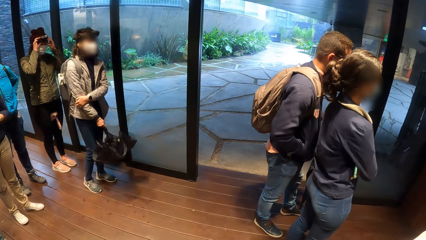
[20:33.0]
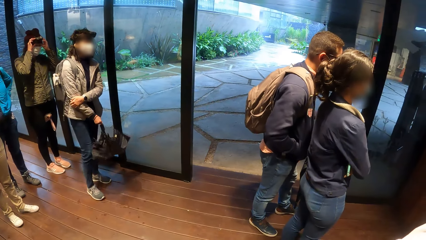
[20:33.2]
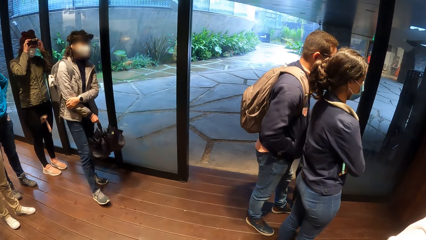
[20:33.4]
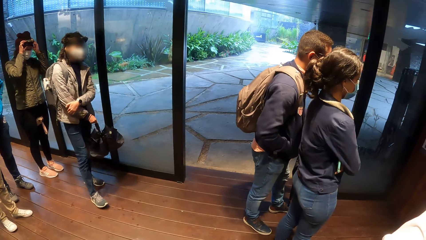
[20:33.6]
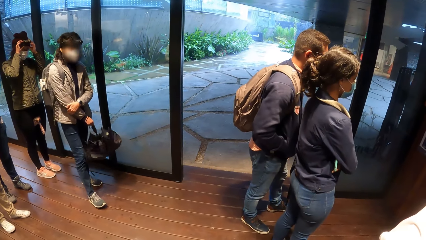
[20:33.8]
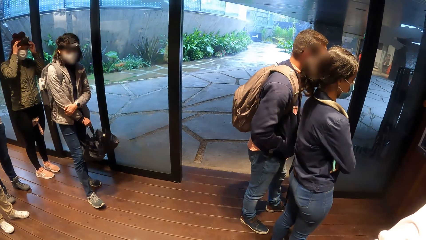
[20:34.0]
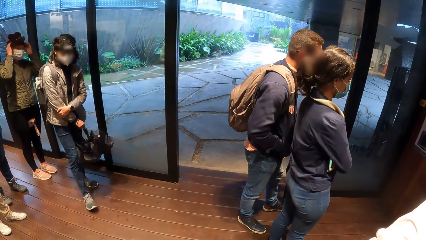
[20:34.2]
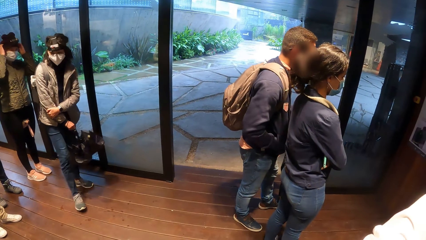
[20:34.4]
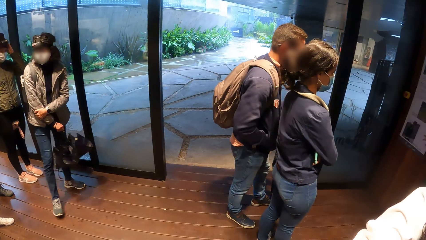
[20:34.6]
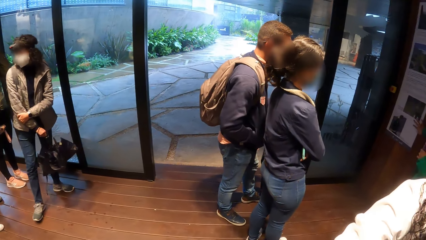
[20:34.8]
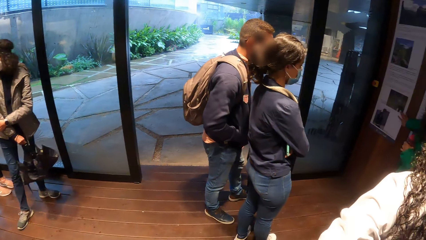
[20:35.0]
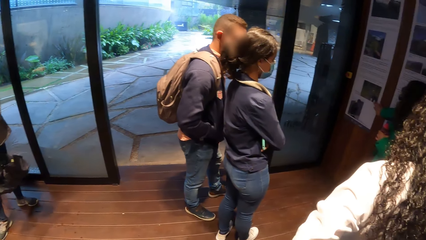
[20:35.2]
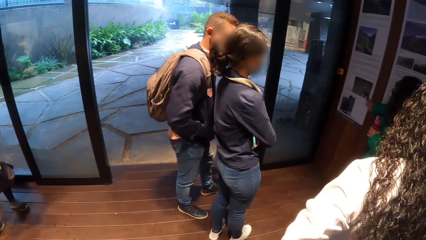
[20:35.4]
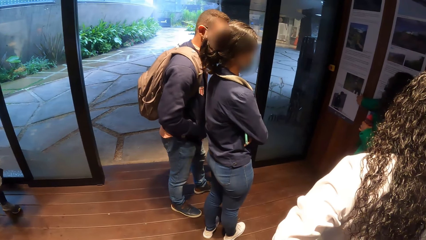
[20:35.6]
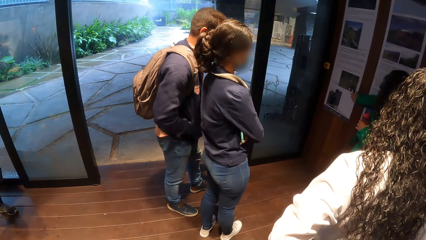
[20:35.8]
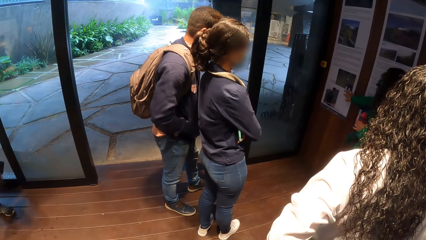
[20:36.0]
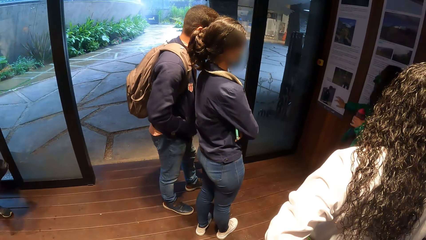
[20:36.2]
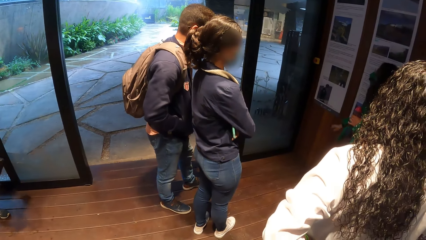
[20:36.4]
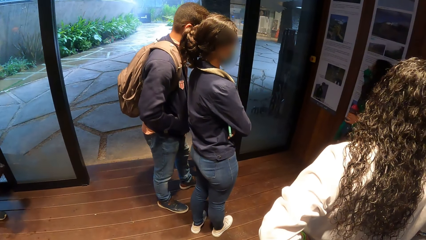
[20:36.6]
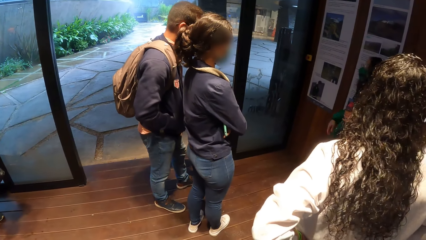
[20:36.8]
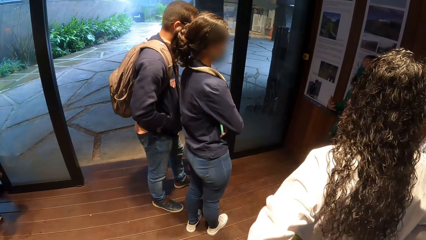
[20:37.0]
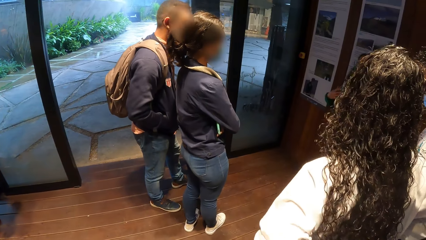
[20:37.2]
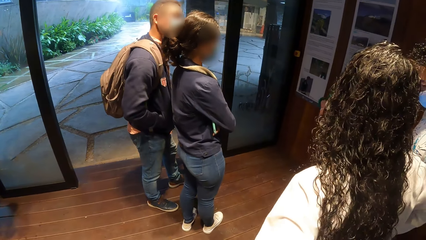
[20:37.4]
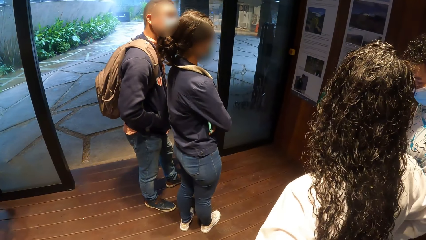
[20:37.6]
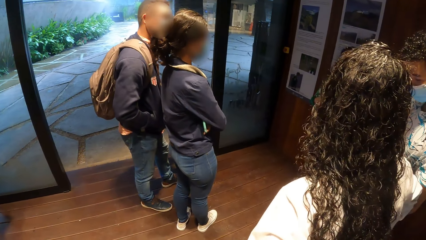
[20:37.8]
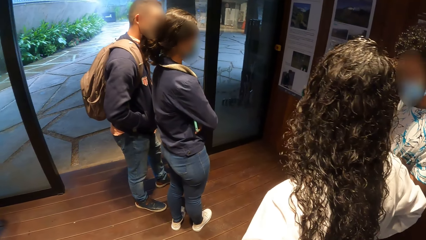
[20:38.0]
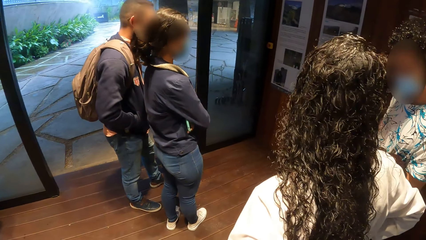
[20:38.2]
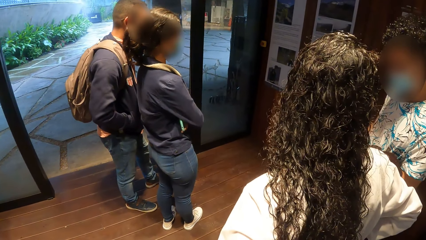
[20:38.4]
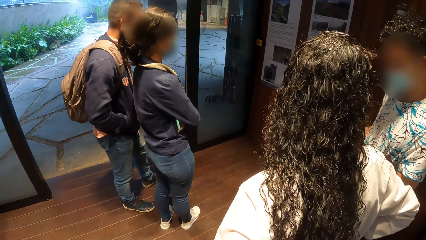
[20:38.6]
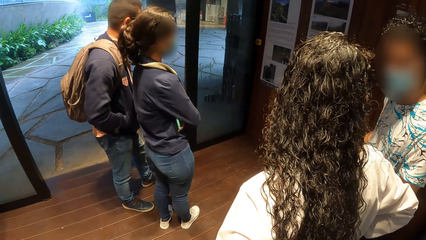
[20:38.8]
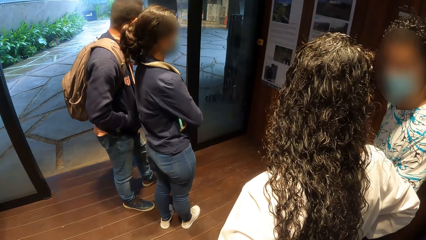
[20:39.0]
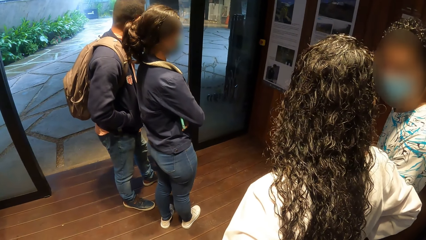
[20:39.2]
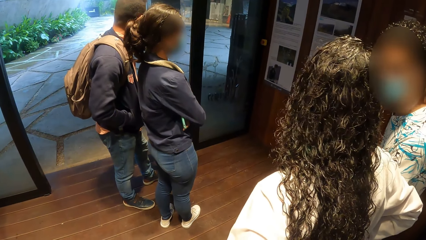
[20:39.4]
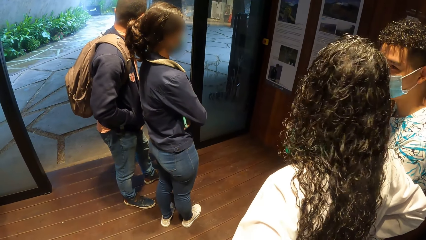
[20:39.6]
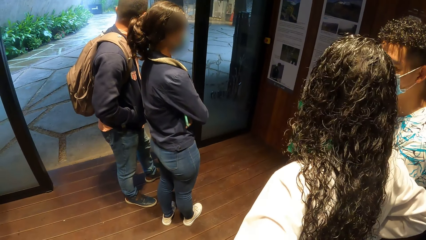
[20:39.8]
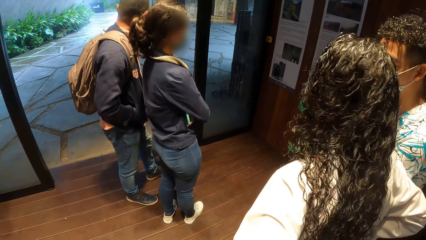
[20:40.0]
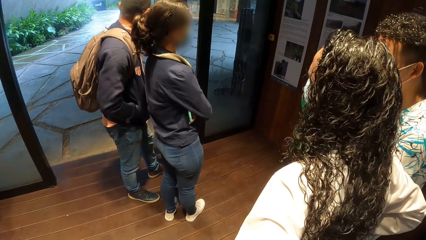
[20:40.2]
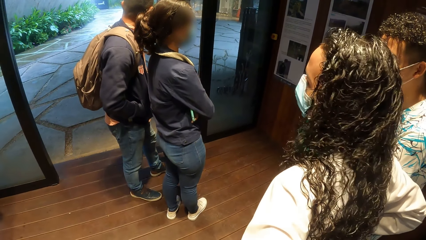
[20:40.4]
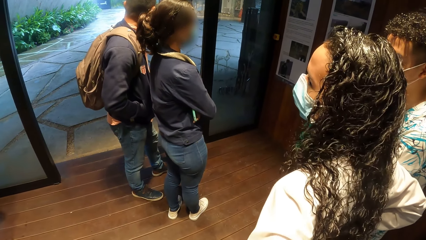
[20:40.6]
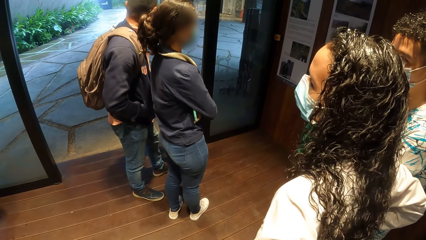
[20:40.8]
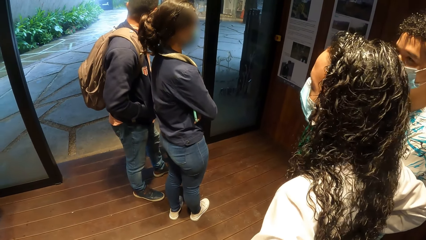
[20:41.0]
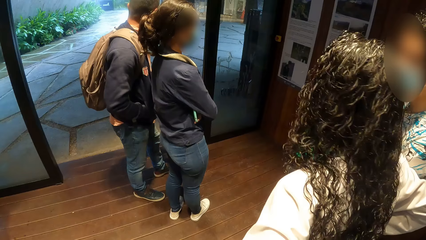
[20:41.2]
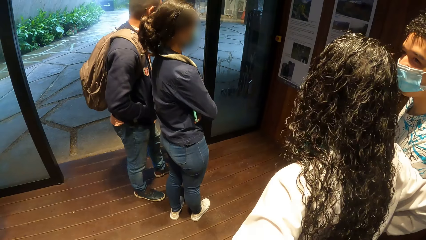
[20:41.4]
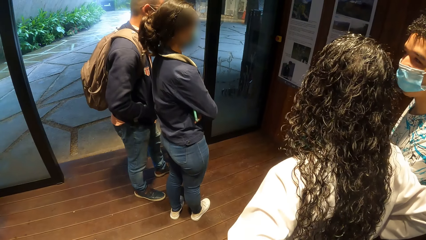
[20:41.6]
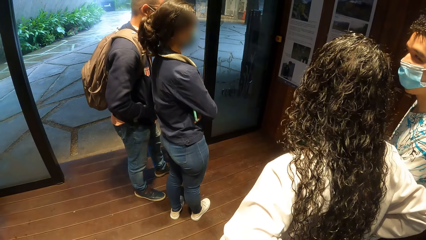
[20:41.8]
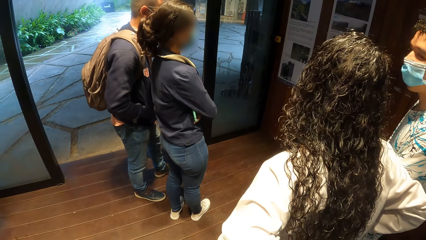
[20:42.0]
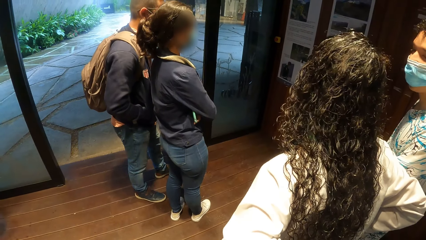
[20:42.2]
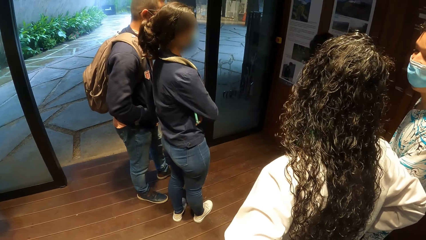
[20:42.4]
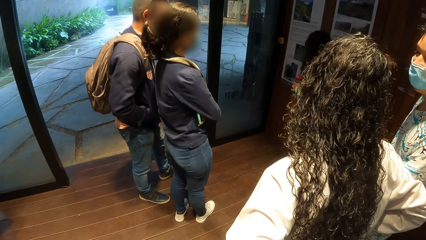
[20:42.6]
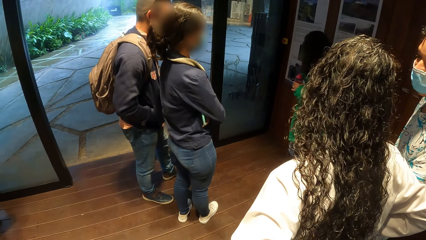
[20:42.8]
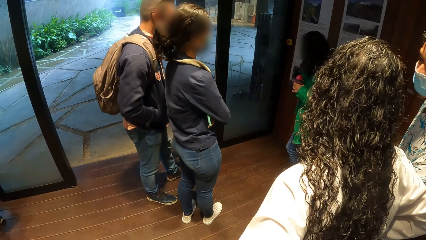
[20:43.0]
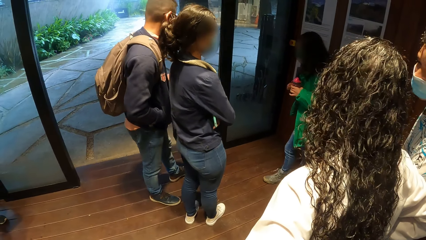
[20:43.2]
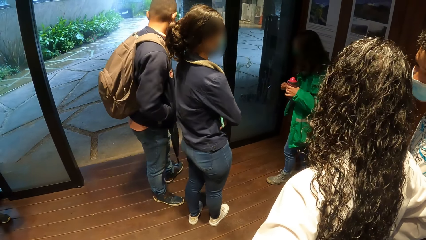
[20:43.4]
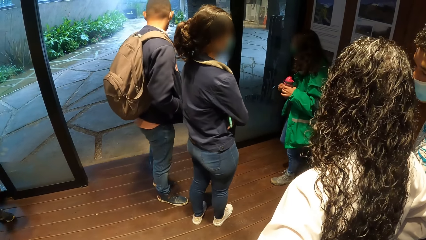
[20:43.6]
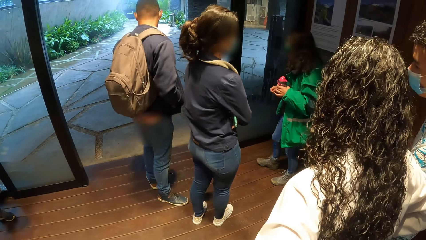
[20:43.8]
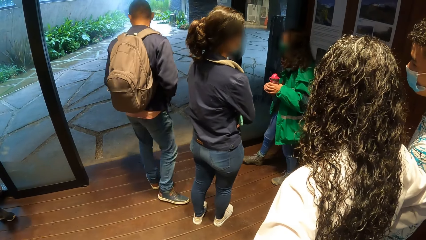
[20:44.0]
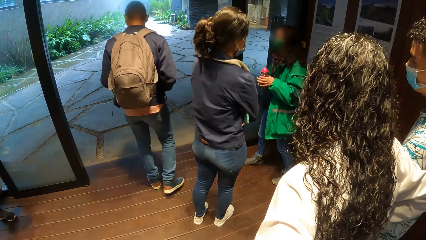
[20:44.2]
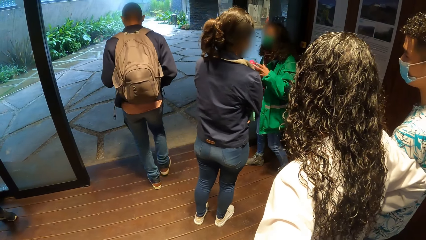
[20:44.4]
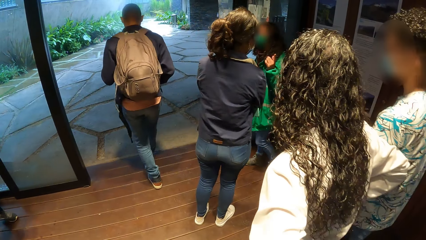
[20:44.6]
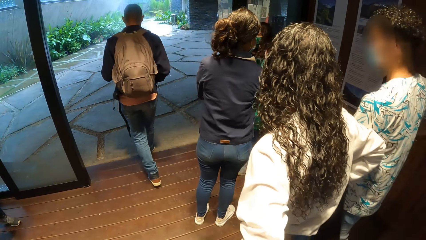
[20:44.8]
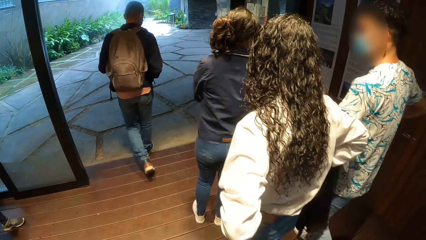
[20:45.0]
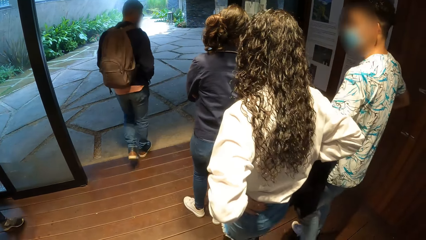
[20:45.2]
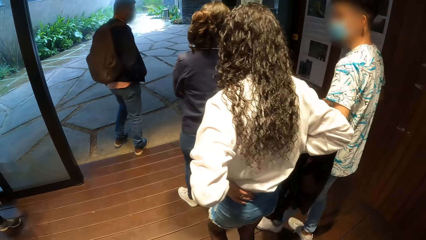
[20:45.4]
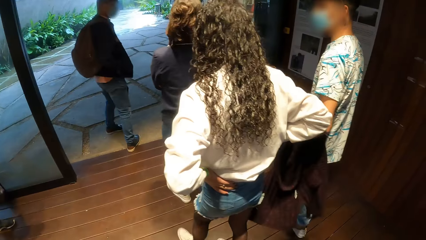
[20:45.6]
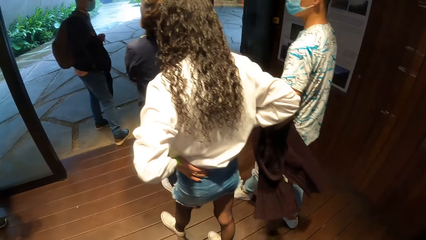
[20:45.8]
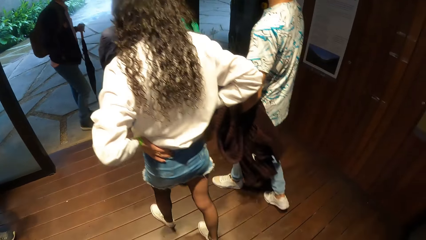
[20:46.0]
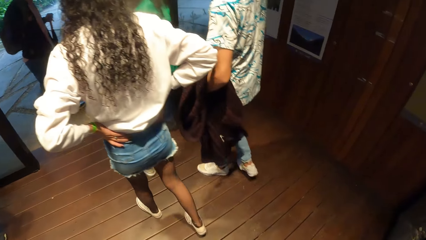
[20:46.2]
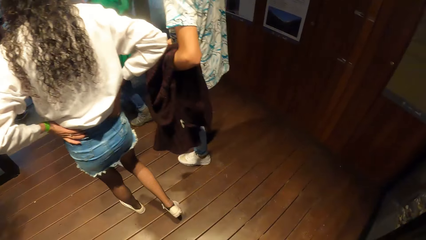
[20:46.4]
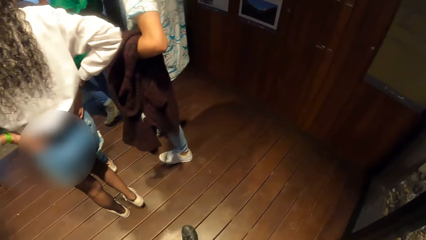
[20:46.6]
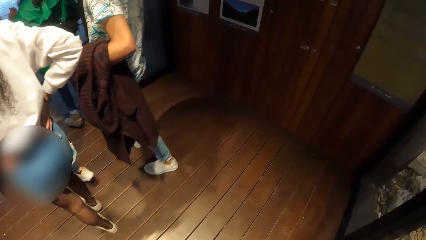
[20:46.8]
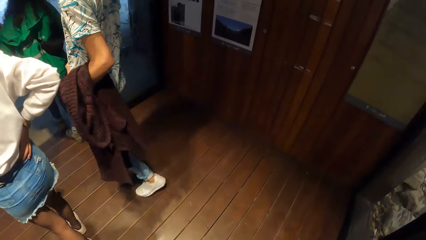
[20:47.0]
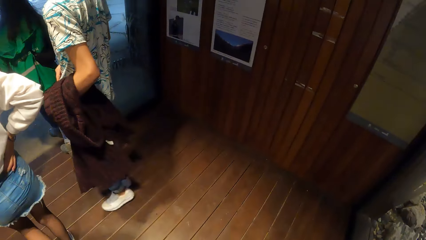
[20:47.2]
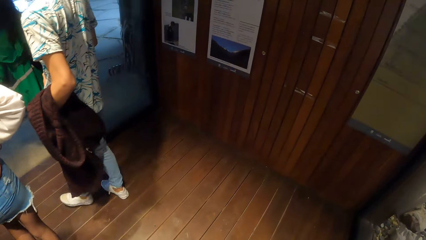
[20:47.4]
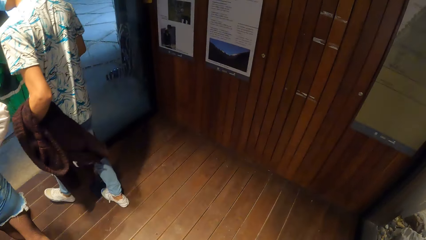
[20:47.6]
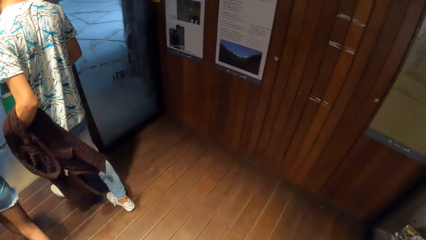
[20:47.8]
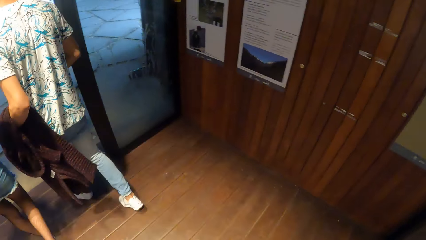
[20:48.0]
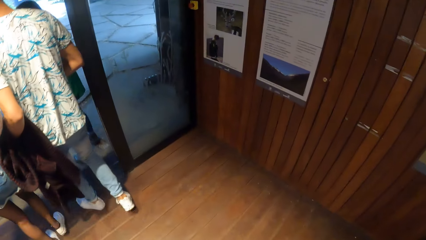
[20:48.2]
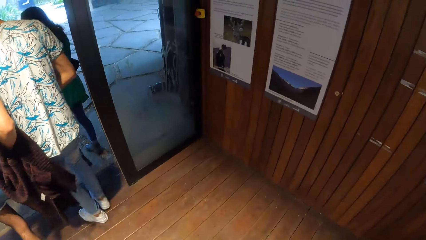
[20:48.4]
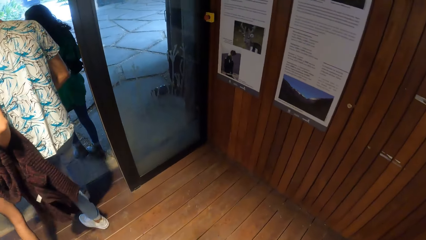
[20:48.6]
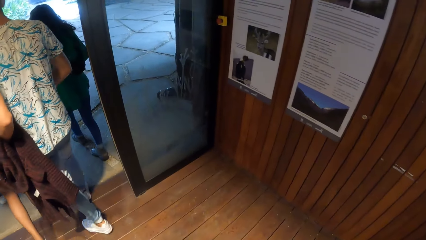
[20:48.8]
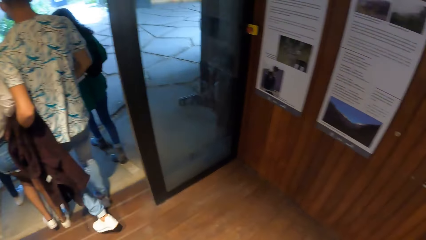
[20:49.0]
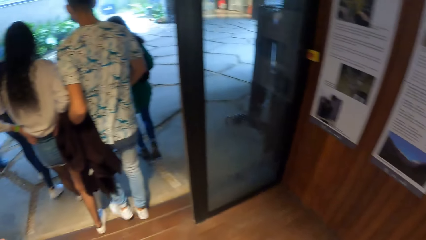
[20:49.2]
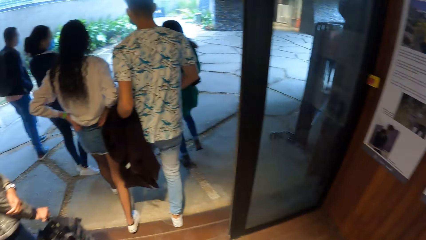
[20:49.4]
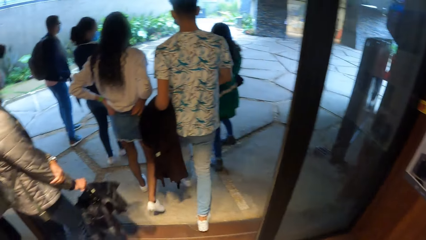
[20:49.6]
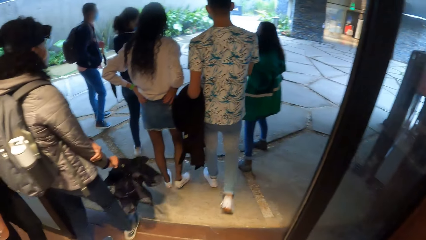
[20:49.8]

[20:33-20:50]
A woman explains the photo on the wall. Another woman interacts with a man. Another man, the first woman, a third woman, the first man and the second woman move around.
